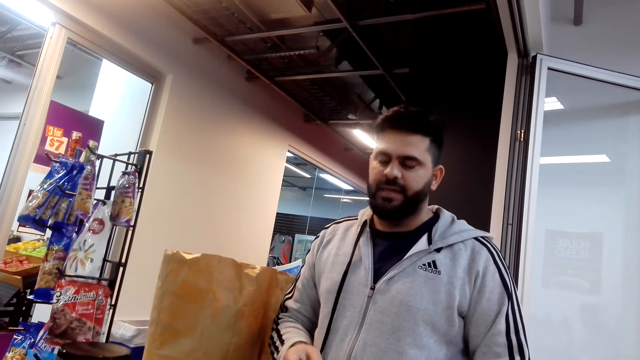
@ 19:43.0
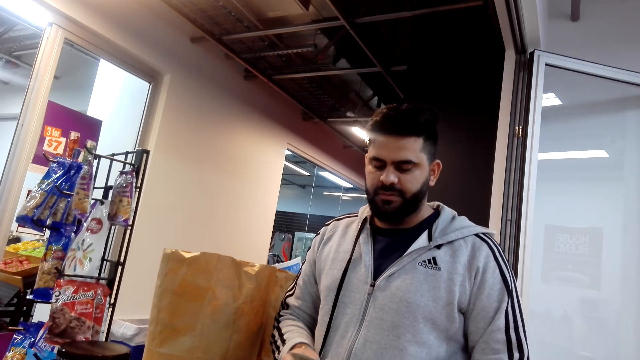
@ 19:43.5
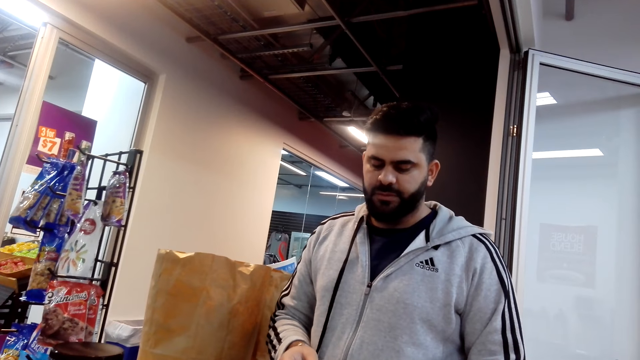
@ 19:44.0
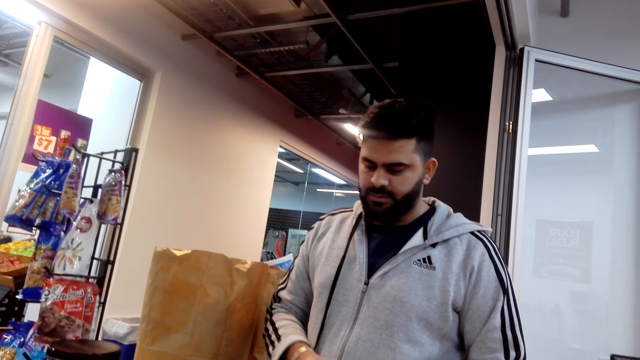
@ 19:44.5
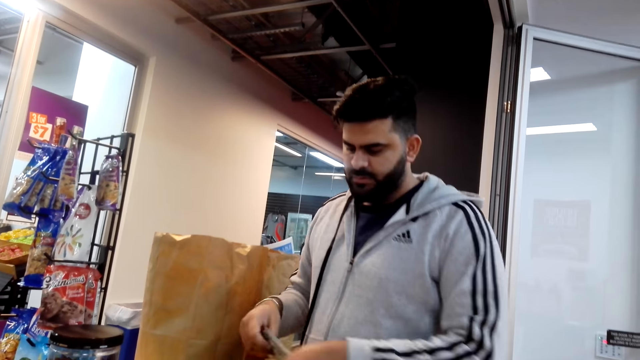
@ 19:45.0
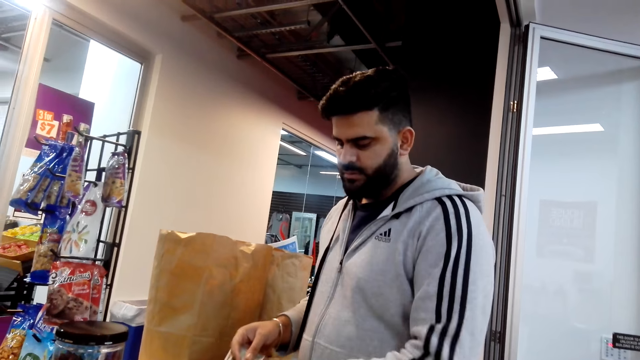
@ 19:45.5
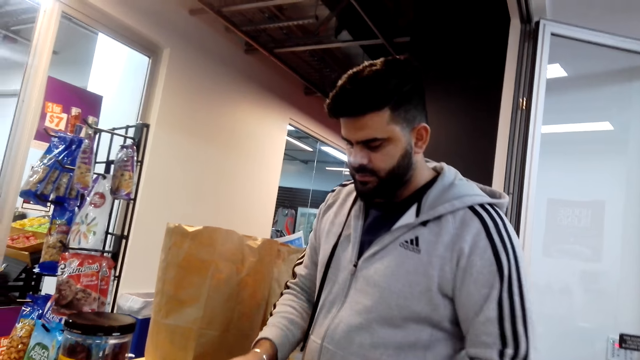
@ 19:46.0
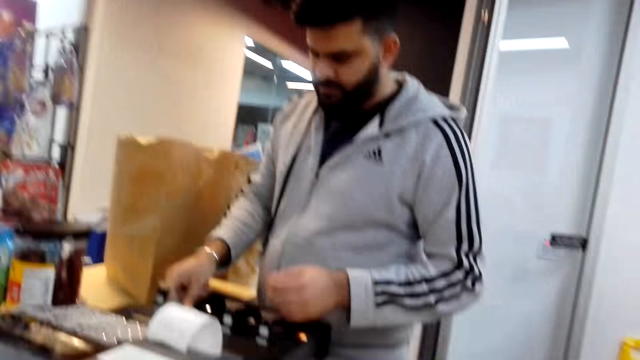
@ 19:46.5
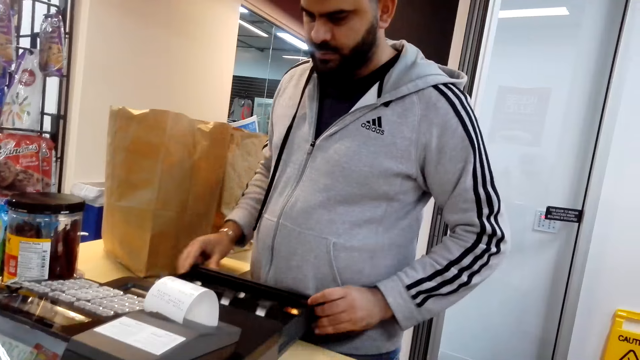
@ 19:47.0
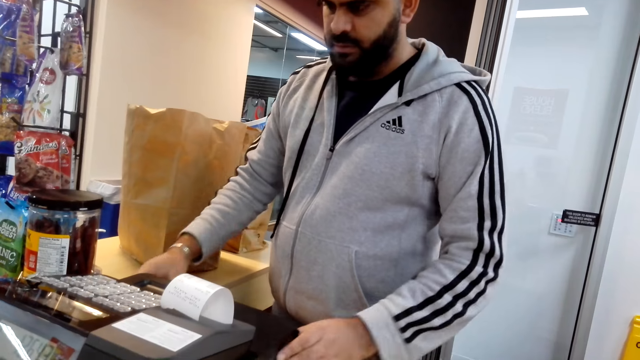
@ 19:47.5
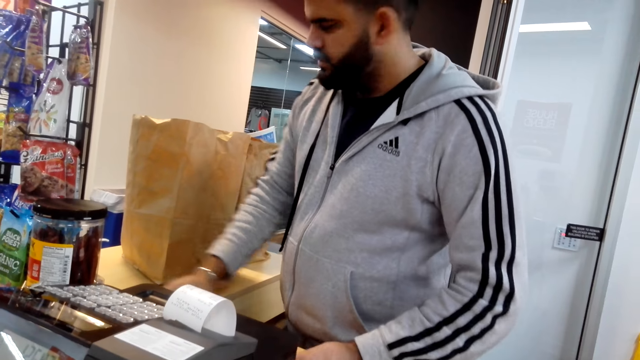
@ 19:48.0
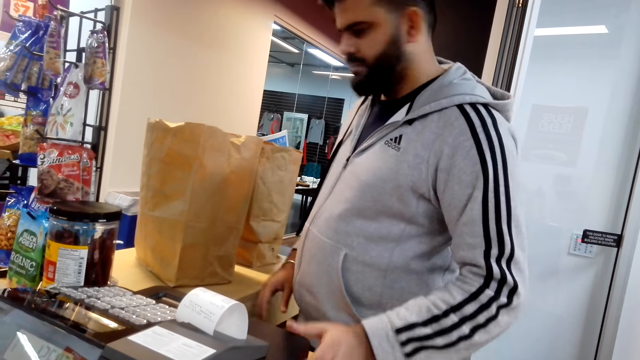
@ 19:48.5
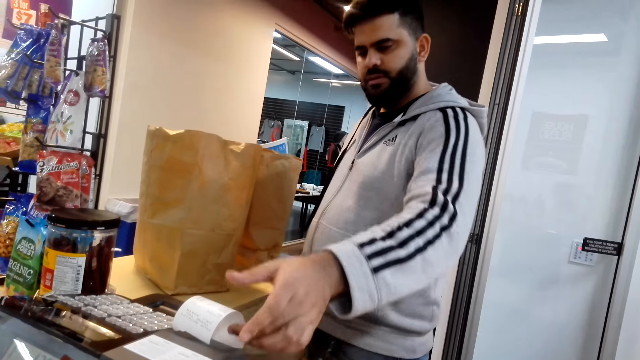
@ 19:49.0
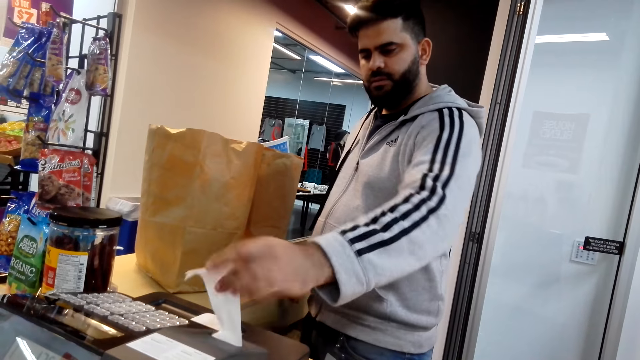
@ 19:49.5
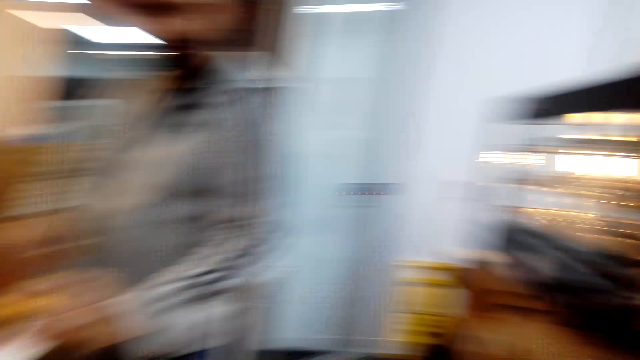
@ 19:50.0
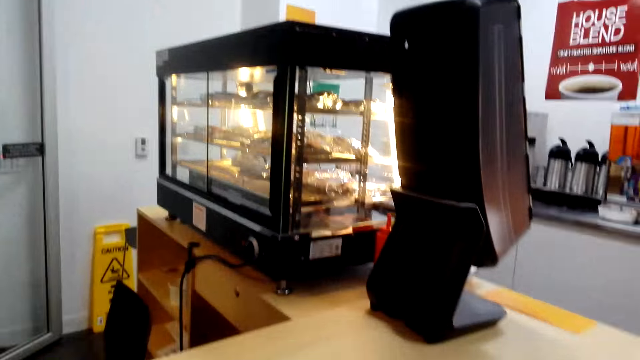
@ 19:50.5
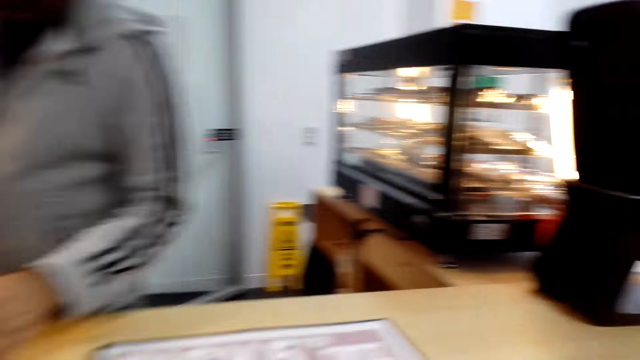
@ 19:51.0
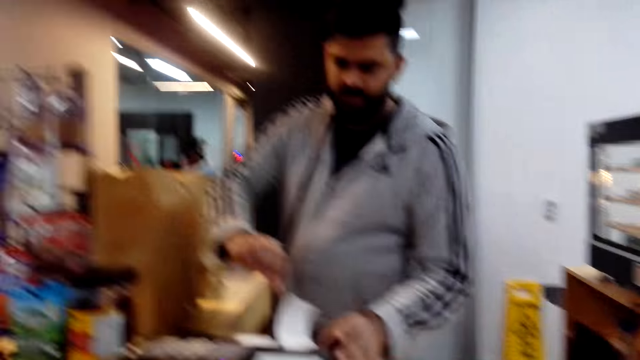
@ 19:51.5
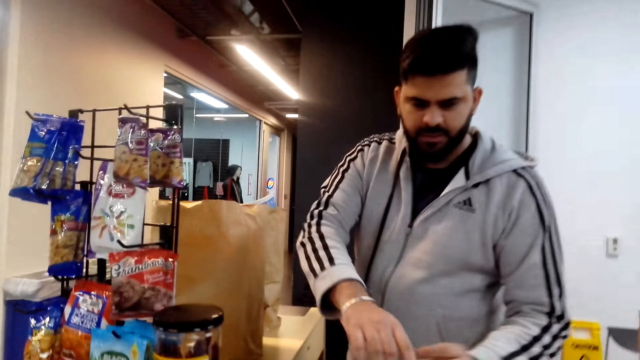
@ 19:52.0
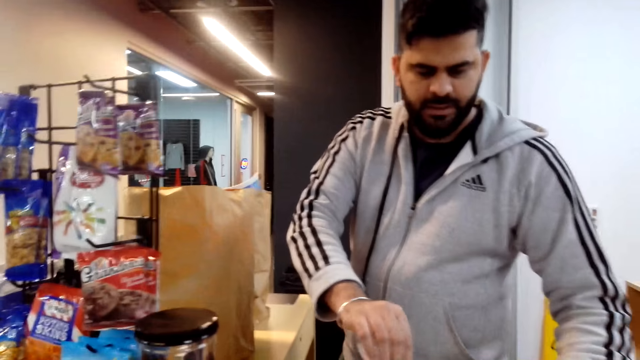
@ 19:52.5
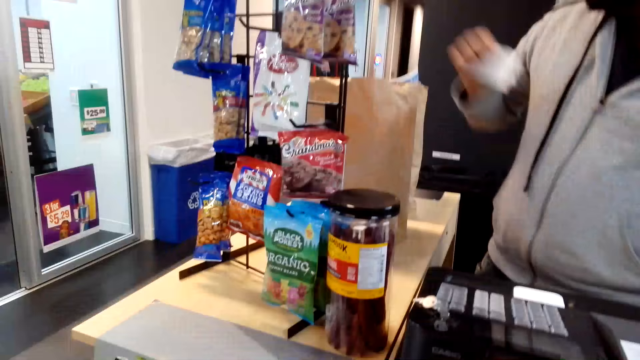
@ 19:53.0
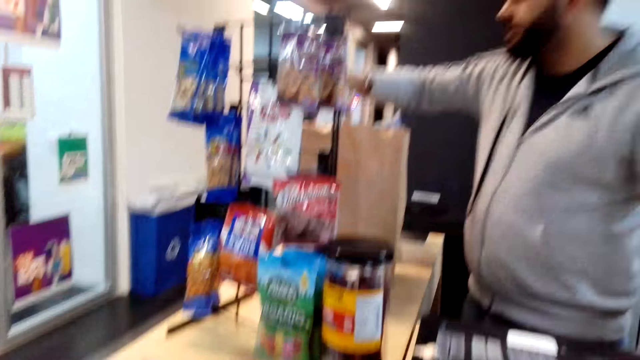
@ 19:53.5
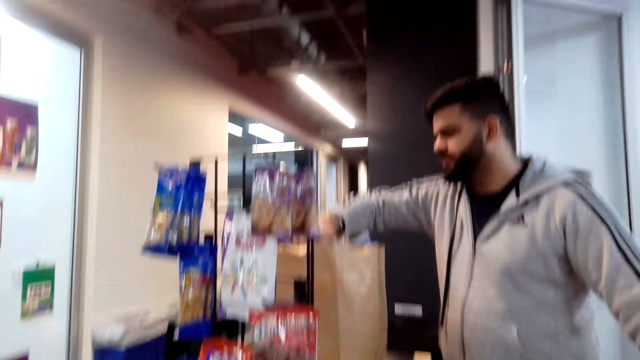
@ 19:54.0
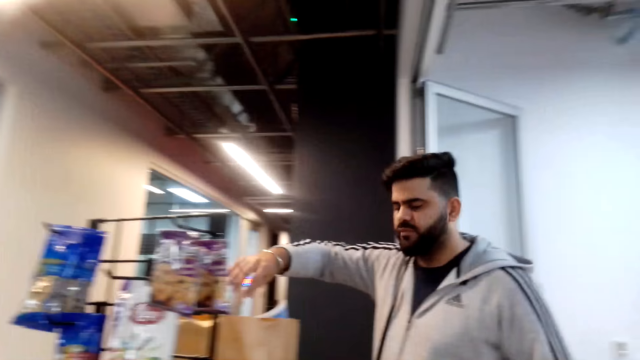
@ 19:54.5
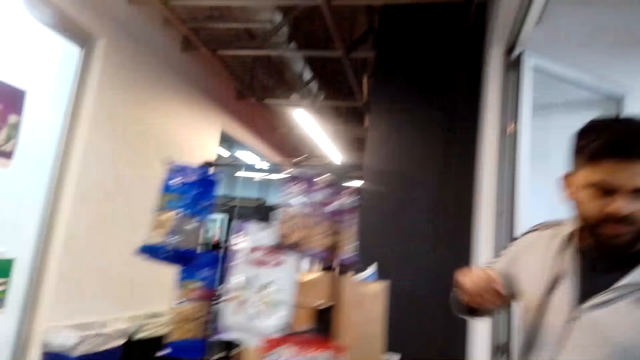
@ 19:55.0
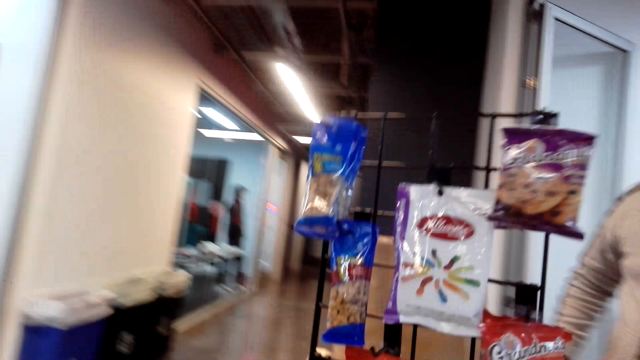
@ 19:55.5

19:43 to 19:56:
The cashier keeps the money, closes the box, and takes the receipt. The camera wearer looks around the store. They dialogue with the cashier. The cashier drops the receipt.

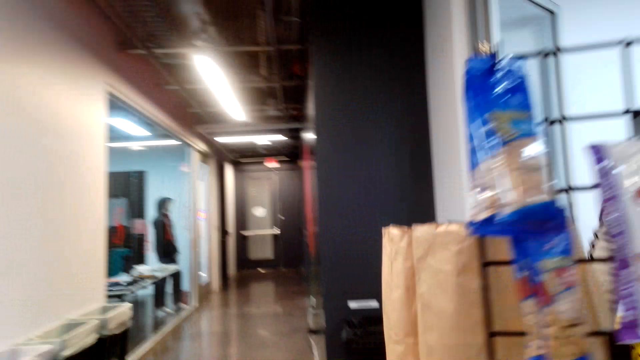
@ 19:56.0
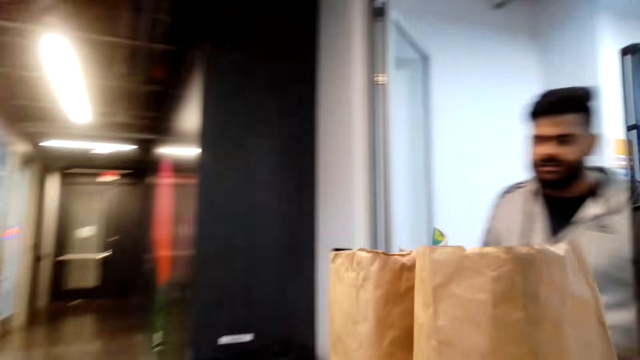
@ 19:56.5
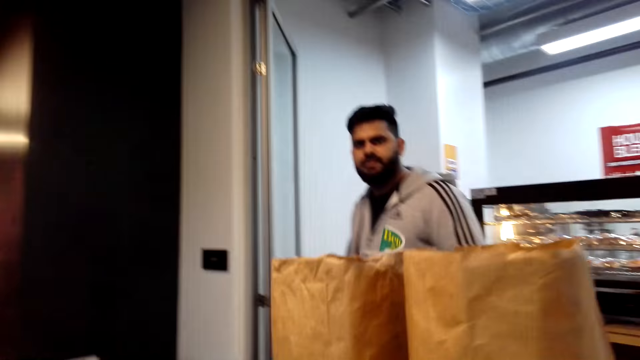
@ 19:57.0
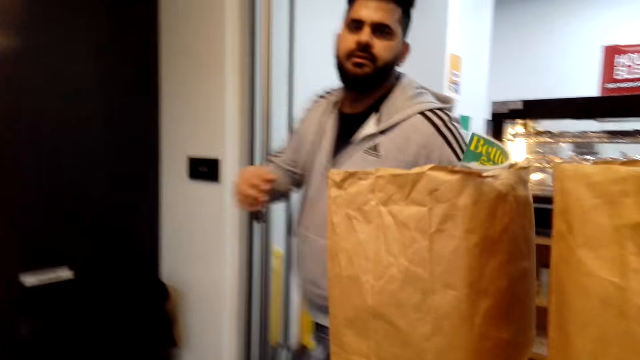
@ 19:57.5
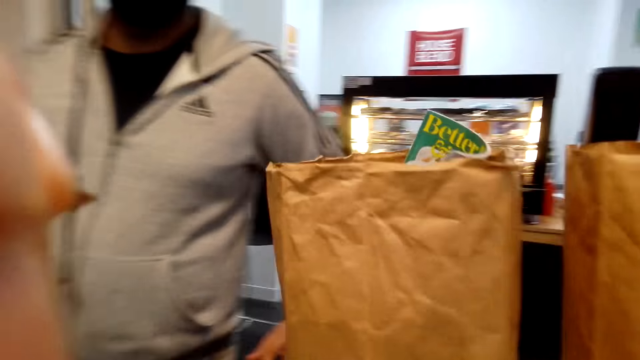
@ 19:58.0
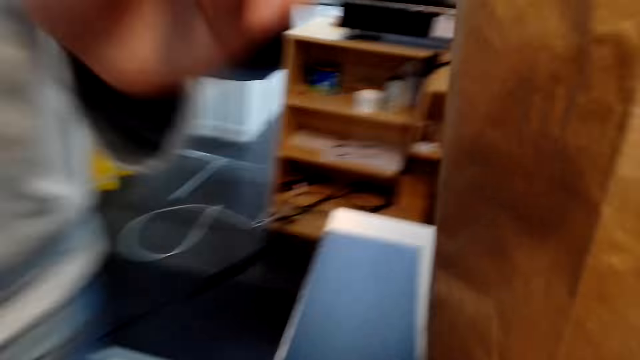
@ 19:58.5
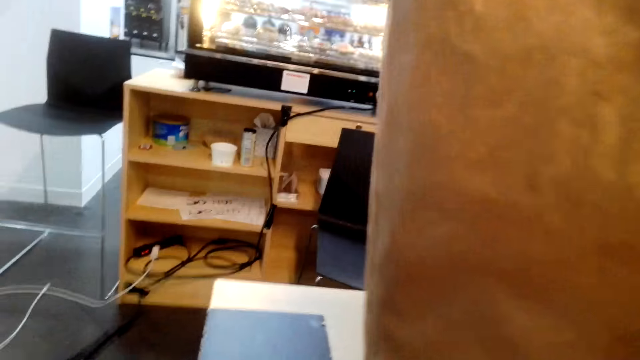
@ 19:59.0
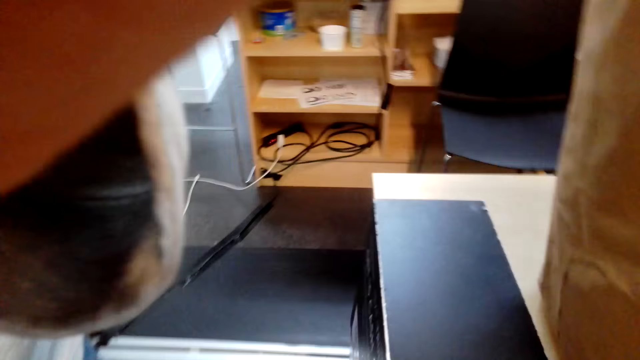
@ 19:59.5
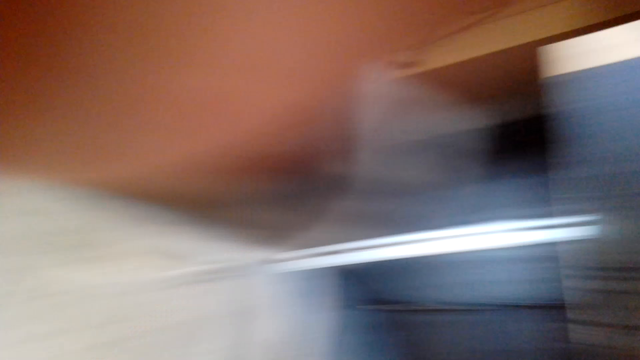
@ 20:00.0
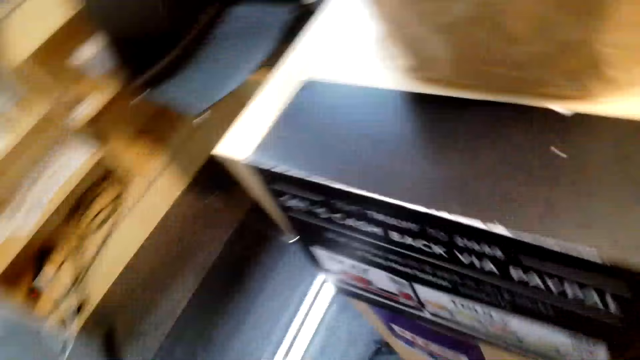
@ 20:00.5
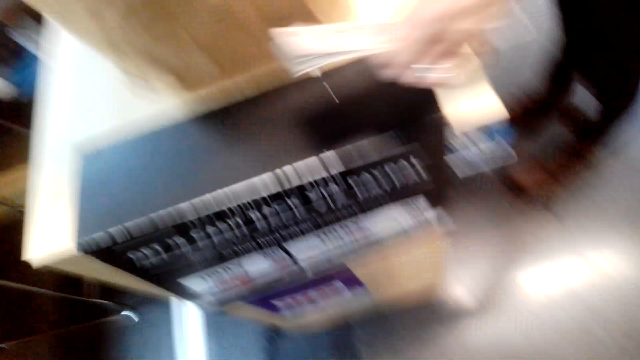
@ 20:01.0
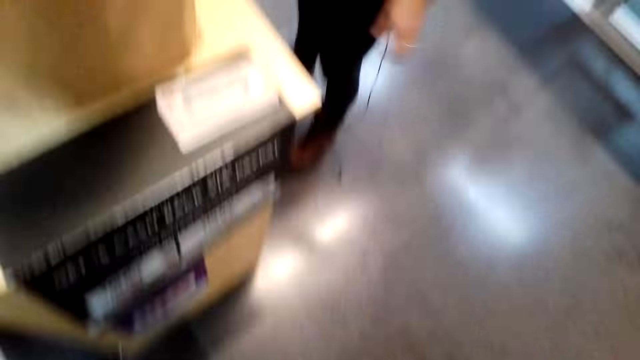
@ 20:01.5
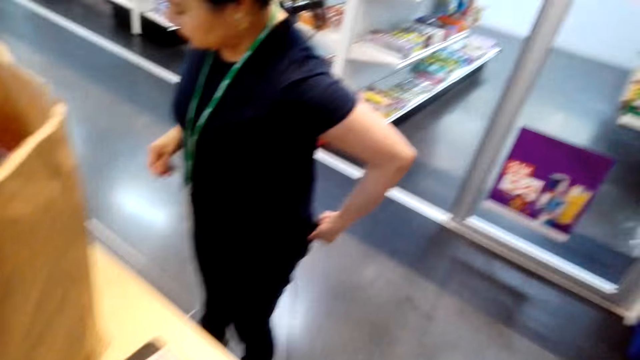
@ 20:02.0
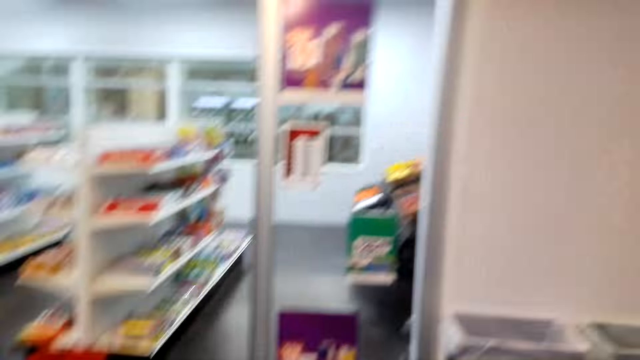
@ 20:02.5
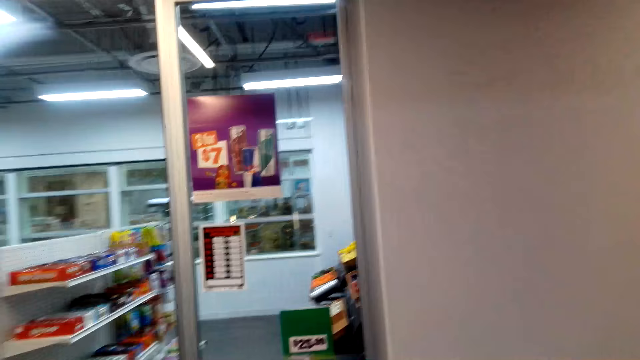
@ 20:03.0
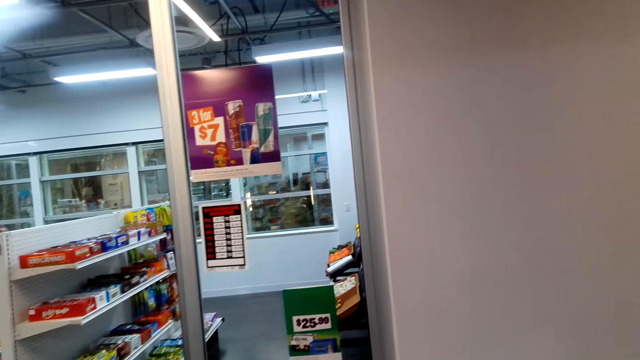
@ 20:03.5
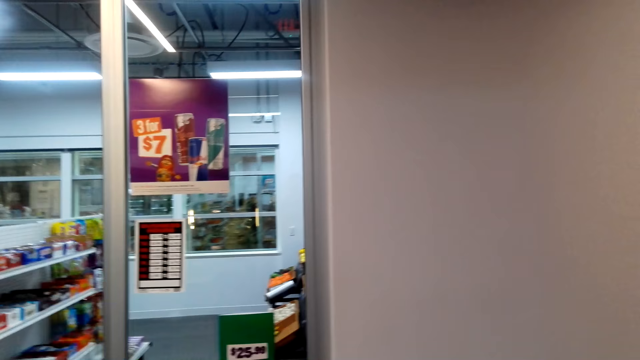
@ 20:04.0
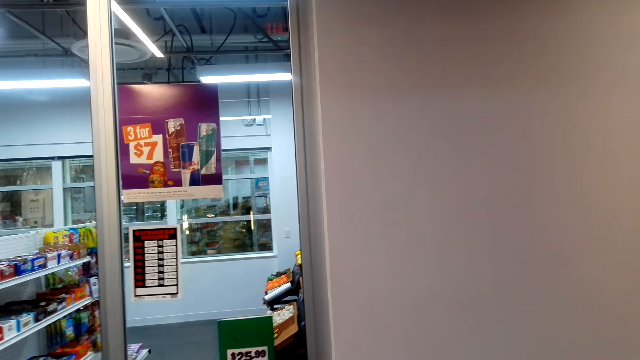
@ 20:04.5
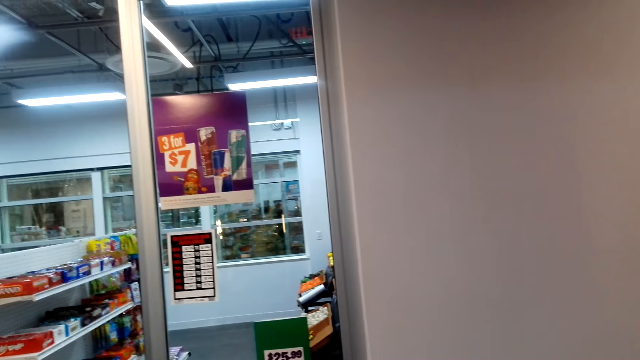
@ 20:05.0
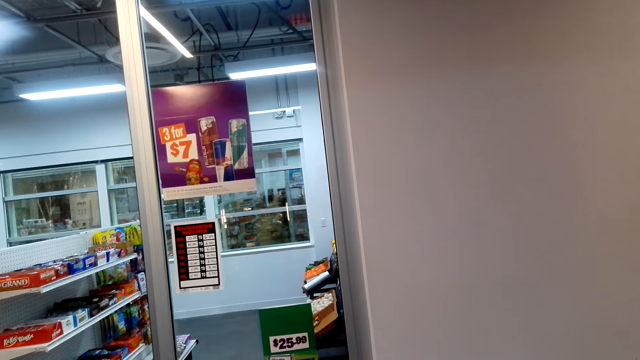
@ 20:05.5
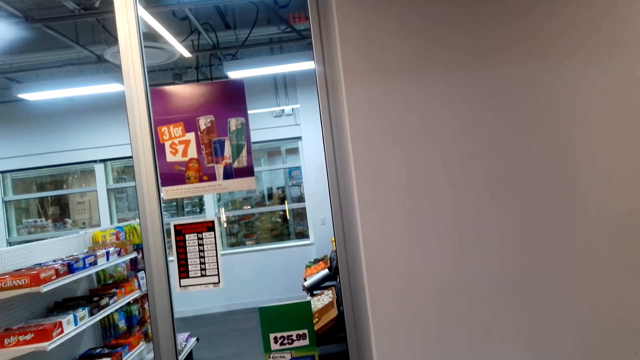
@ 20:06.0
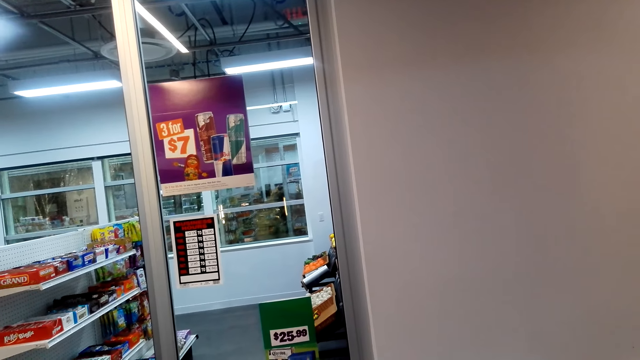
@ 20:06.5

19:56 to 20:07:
The camera wearer walks around the cashier desk. A man walks around. The camera wearer removes the face camera. They take the package. A woman moves the hand. The camera wearer looks around.
